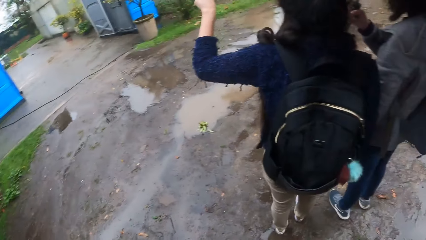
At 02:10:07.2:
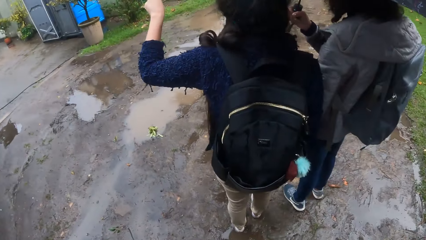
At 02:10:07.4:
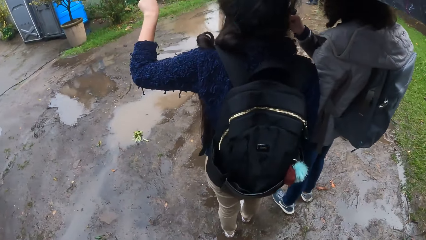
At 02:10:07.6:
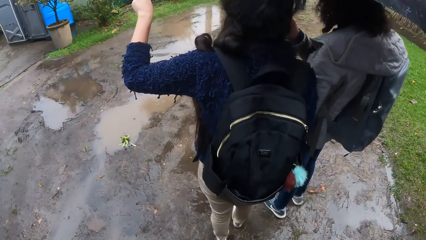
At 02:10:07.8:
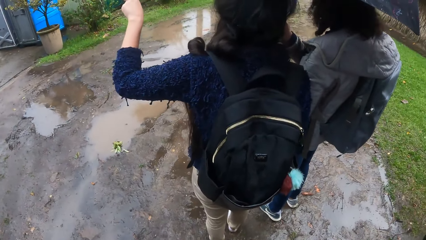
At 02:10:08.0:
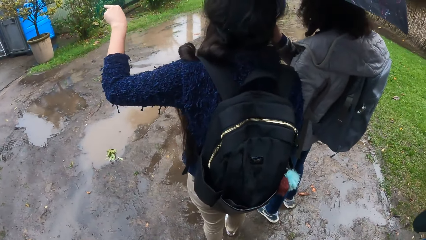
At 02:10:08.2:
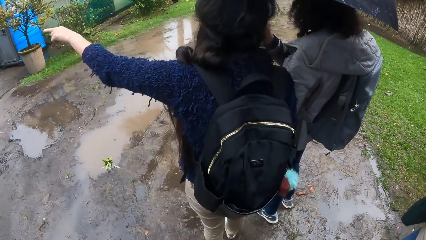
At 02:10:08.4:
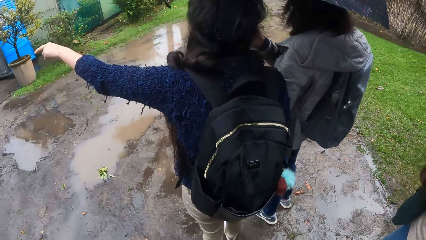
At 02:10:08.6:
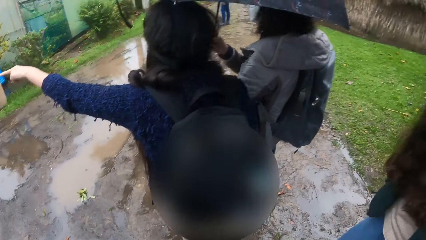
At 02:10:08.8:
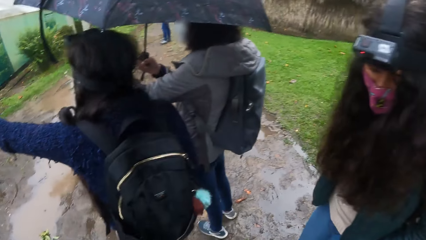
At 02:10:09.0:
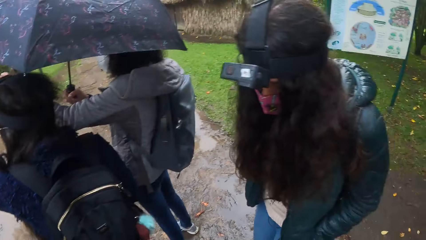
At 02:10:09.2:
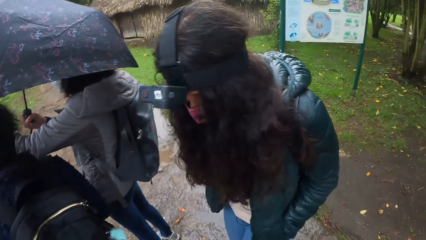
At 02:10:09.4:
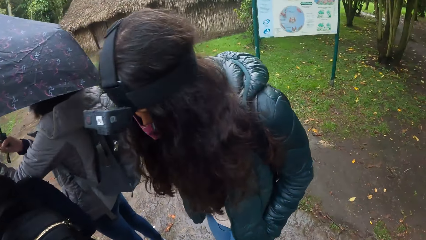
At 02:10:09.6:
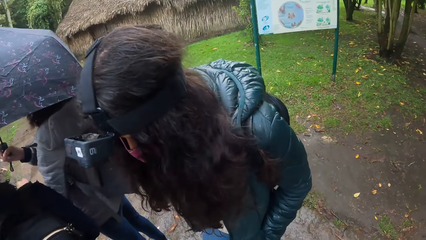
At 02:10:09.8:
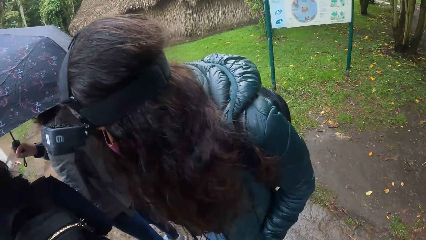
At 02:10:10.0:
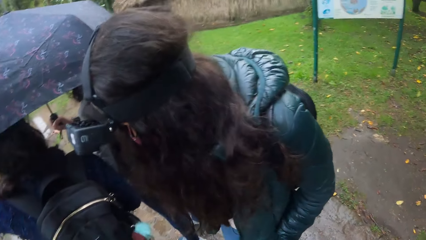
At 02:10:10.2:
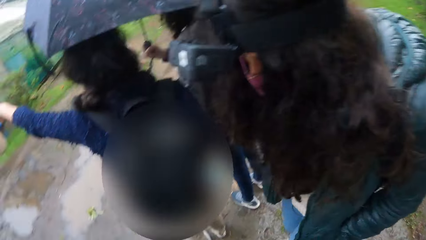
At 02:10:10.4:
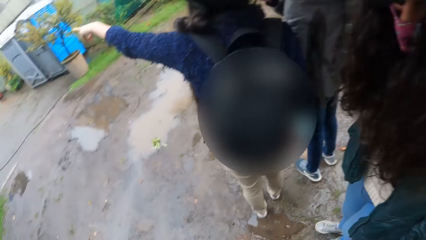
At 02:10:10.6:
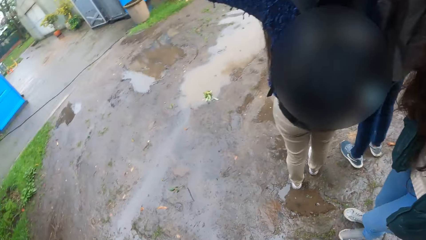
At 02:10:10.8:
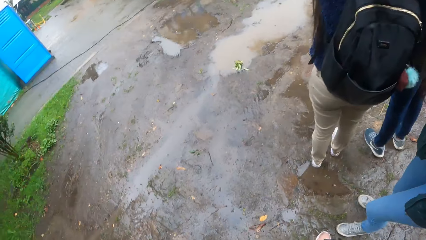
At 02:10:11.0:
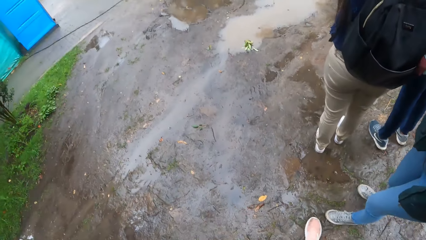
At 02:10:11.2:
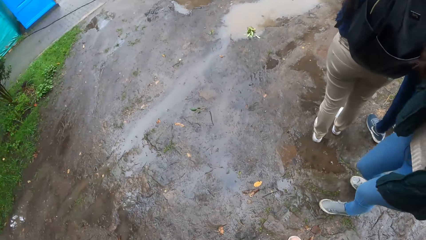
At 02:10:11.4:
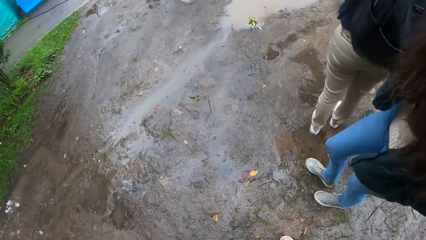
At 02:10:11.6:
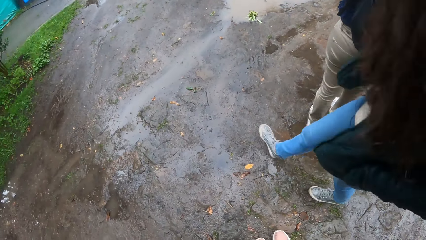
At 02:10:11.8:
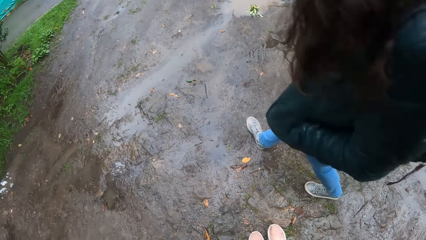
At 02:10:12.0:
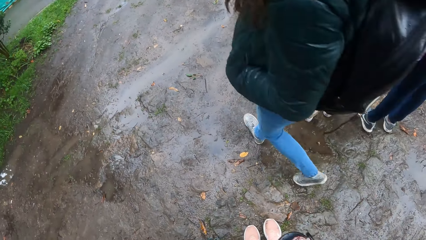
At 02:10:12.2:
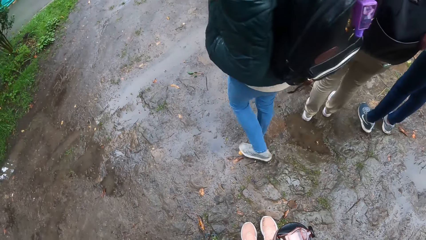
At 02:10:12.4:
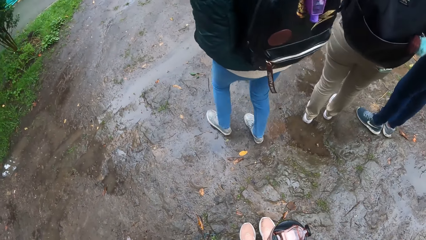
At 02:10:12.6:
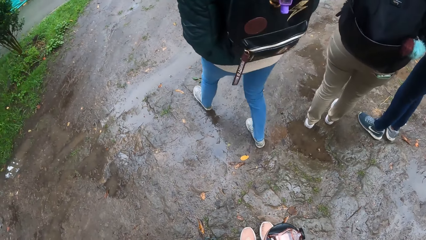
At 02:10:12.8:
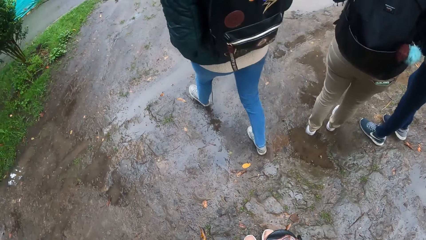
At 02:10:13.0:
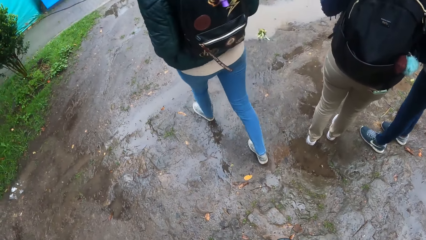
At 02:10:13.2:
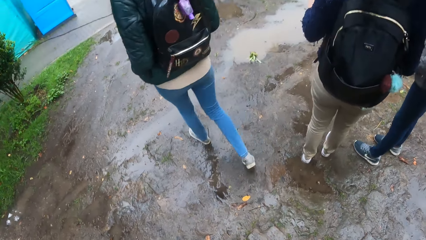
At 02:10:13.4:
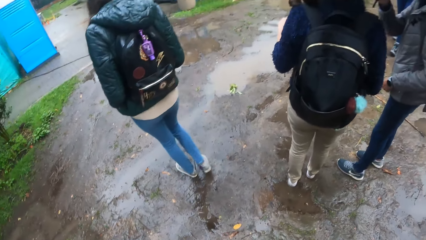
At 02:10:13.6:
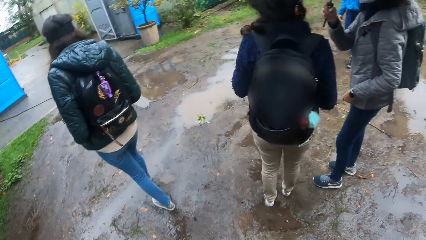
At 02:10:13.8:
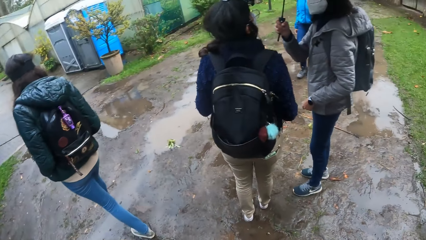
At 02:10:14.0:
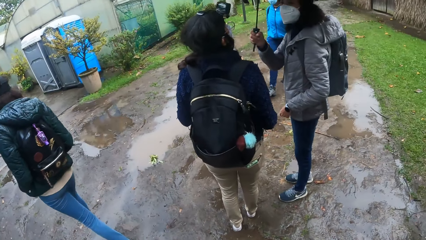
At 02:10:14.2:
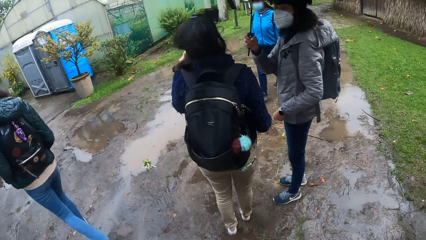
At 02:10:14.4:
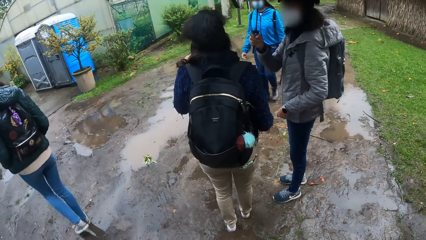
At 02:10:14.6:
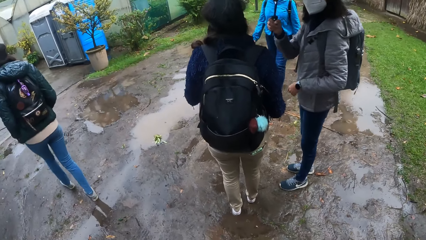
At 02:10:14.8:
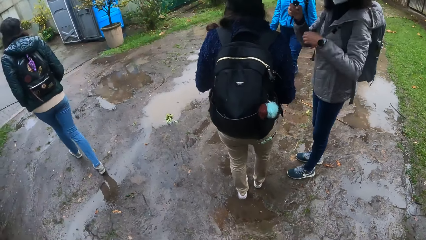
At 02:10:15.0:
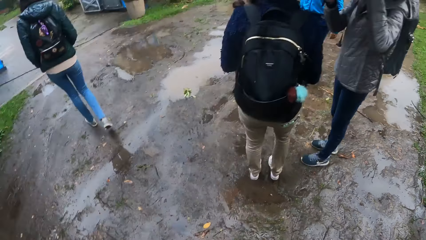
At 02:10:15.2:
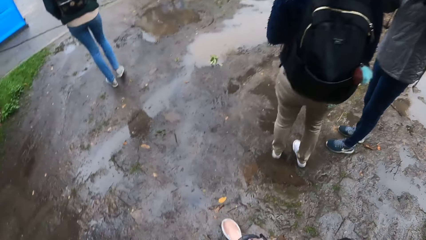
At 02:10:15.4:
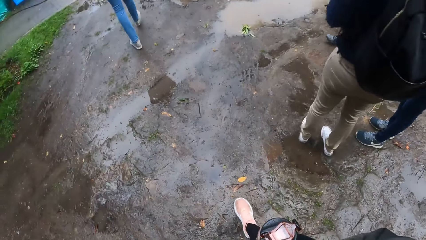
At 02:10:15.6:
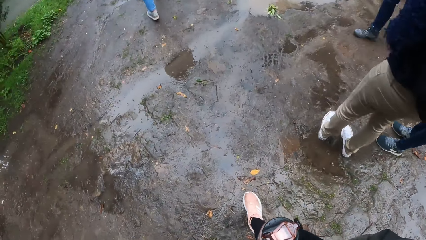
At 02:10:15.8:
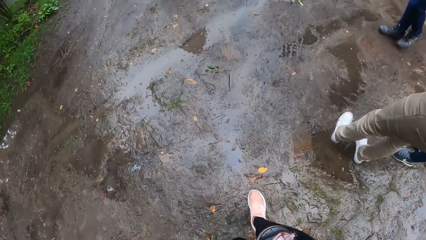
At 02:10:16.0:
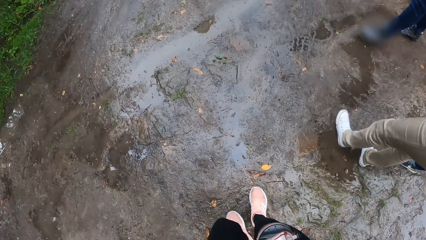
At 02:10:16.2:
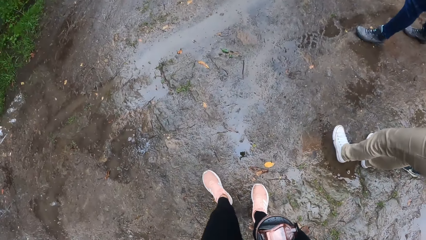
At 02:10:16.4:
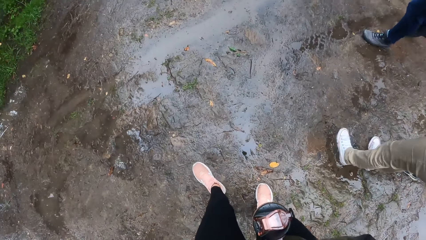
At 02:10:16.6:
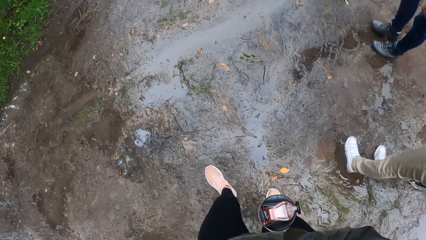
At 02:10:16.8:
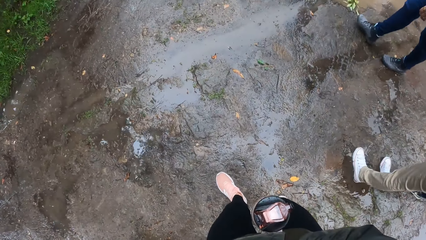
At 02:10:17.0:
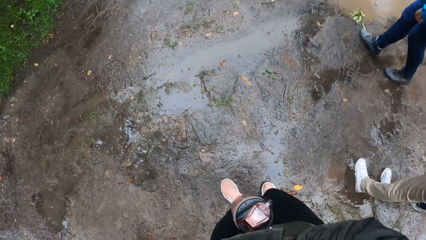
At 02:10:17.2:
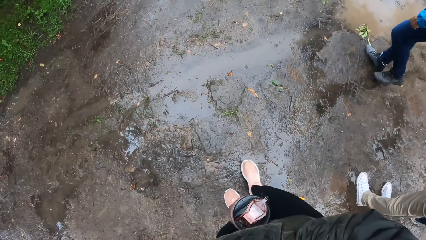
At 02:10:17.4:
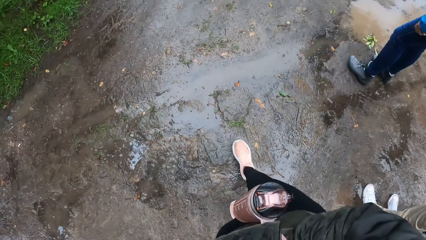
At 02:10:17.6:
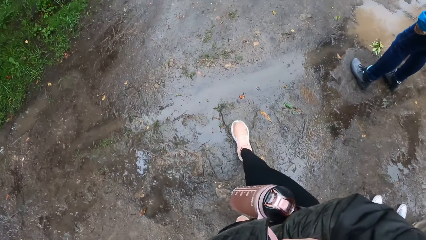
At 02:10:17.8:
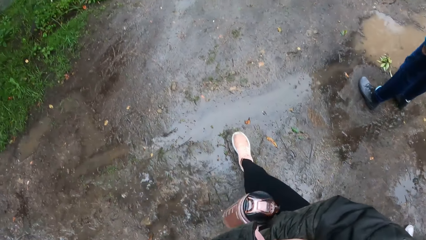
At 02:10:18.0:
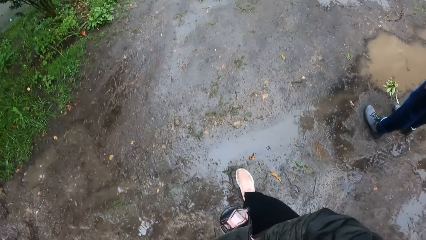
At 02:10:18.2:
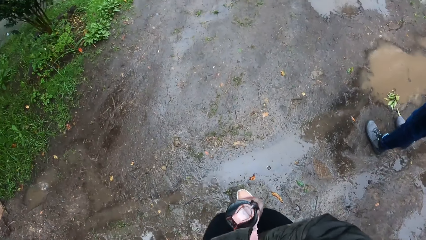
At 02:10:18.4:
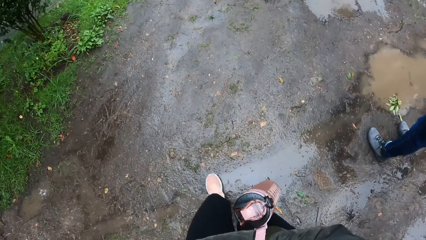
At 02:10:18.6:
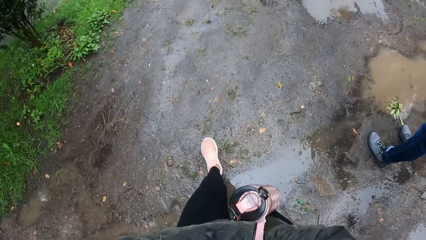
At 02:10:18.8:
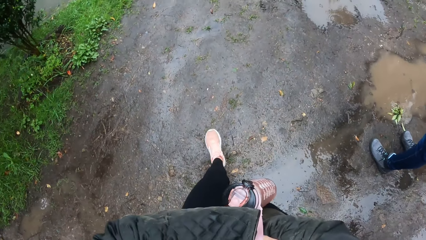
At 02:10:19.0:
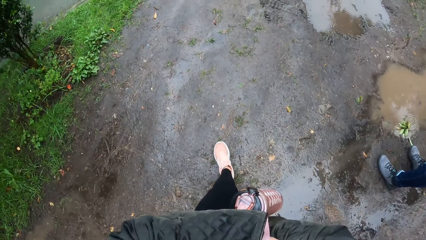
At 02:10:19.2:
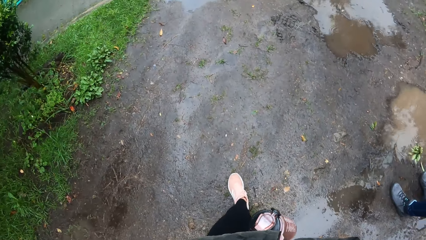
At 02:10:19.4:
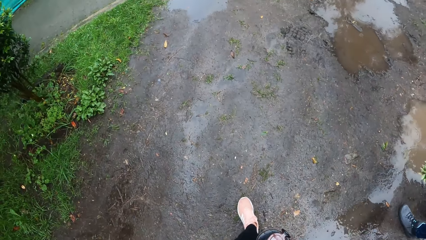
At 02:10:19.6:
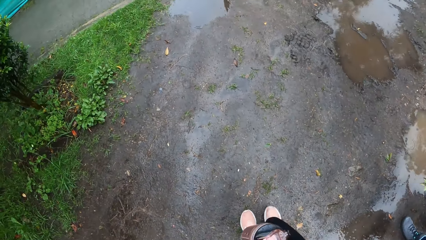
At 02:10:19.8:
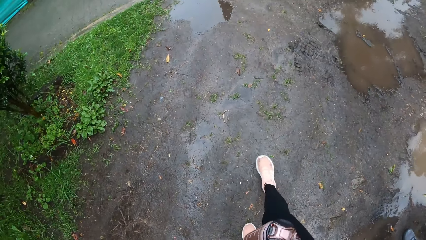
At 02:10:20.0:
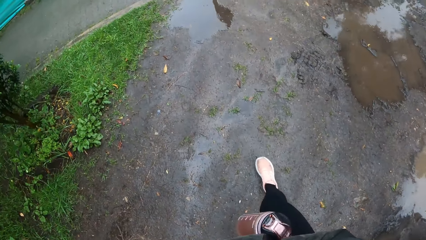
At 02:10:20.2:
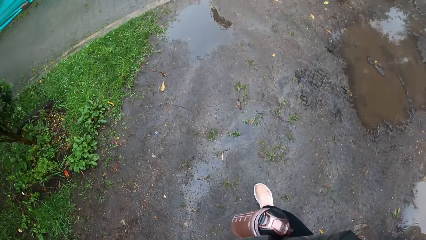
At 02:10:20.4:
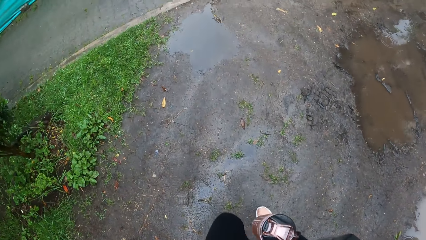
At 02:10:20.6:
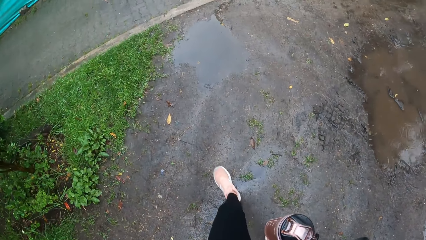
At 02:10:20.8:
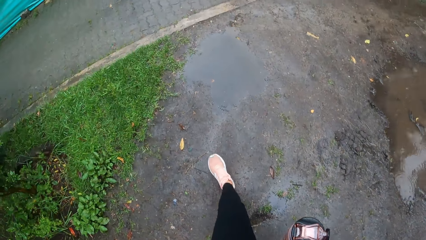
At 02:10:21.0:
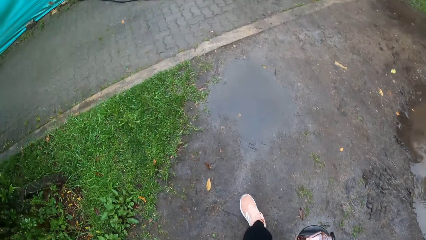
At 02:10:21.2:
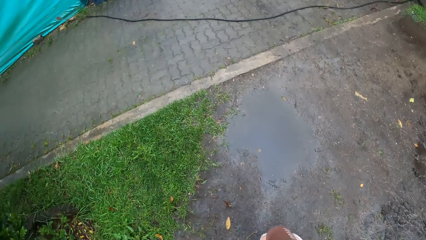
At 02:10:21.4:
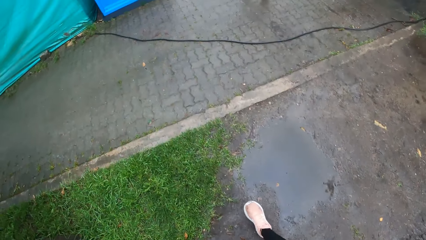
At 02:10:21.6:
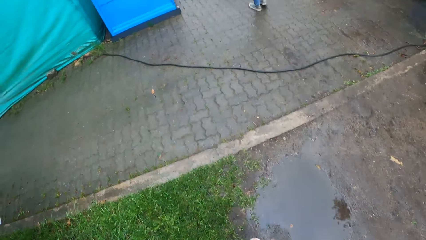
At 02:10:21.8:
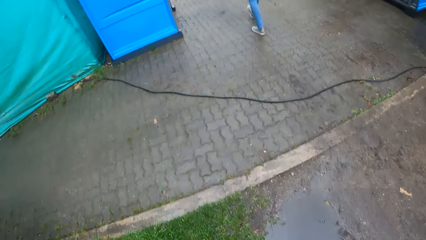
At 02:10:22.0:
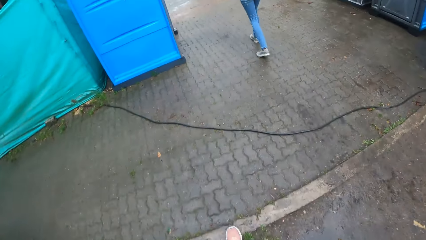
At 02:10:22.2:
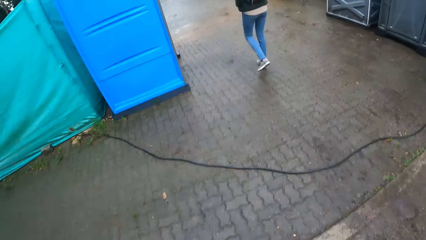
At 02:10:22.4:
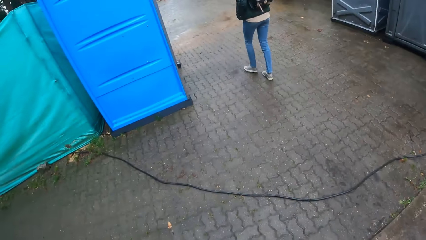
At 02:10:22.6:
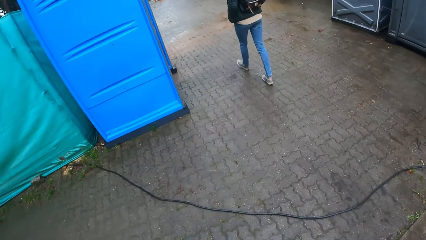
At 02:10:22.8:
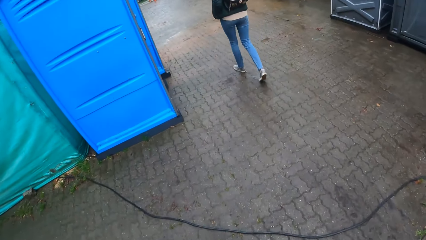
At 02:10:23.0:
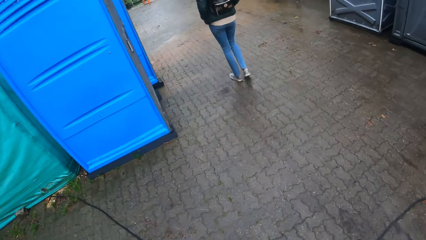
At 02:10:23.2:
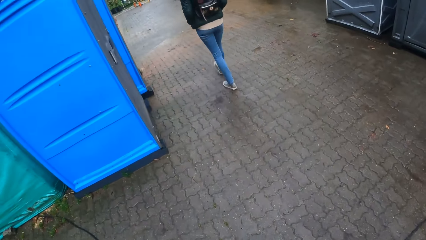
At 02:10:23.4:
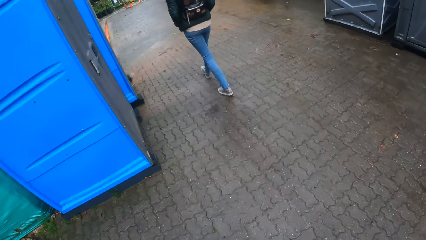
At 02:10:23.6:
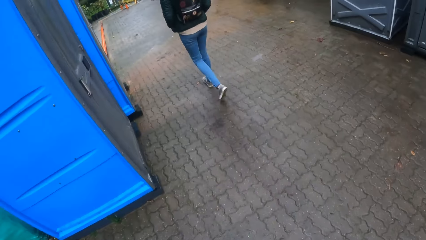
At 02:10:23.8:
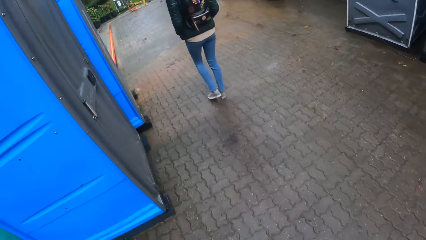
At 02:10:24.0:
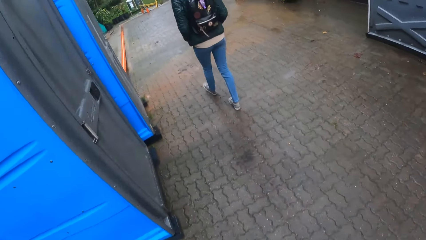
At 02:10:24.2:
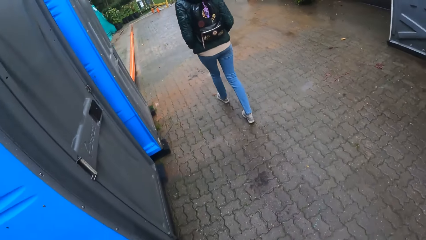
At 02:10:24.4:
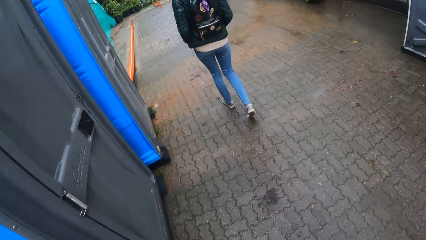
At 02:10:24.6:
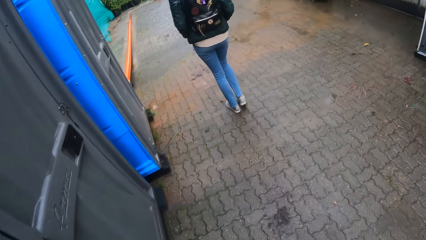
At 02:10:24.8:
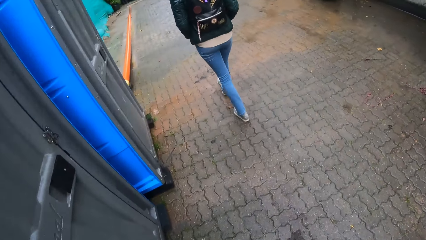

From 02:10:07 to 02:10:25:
The camera wearer looks at a person. A girl crosses to the left side of the road. Another person walks in front of the camera wearer. The camera wearer looks sideways. They look in front. They cross to the left side of the street. They look down. They step on the grass with both legs. They walk up to the girl.
